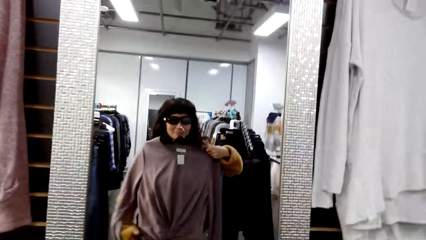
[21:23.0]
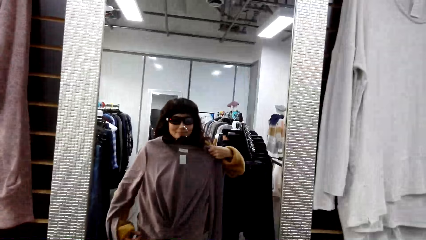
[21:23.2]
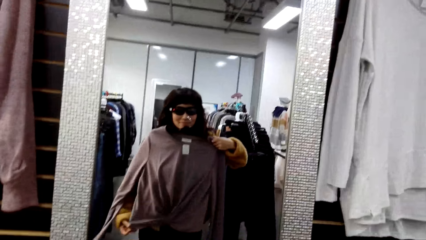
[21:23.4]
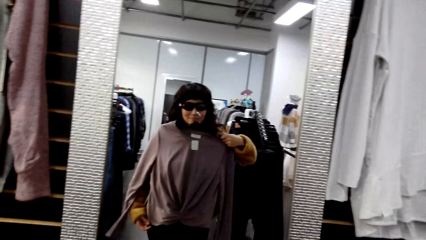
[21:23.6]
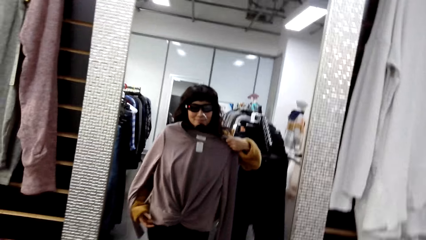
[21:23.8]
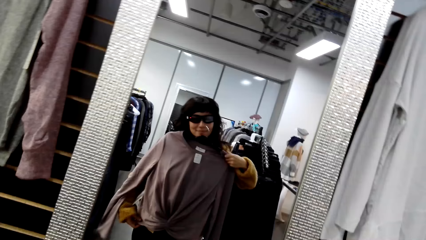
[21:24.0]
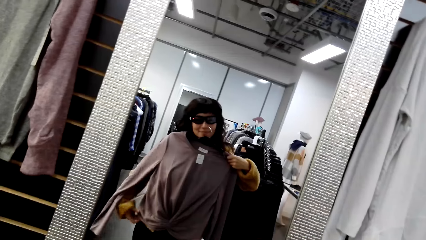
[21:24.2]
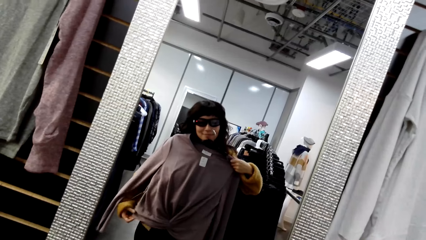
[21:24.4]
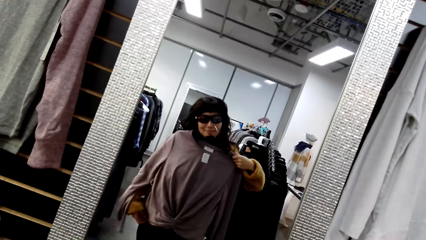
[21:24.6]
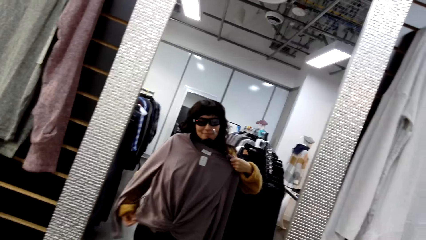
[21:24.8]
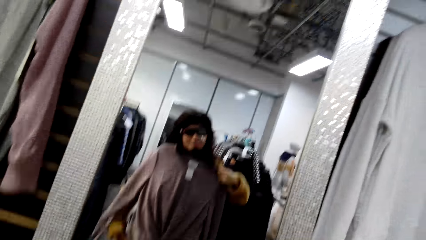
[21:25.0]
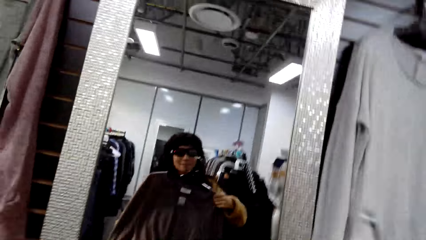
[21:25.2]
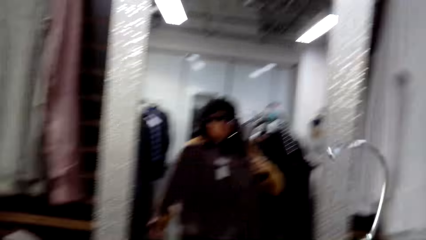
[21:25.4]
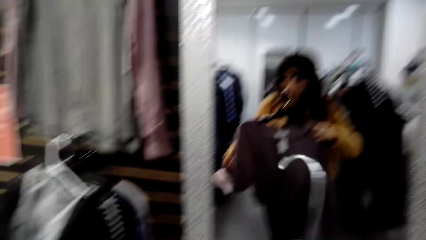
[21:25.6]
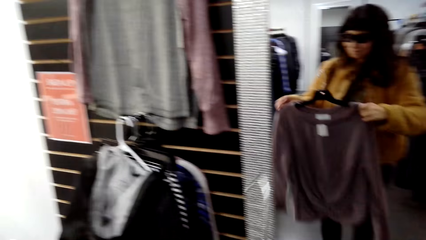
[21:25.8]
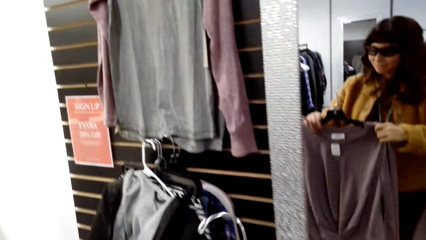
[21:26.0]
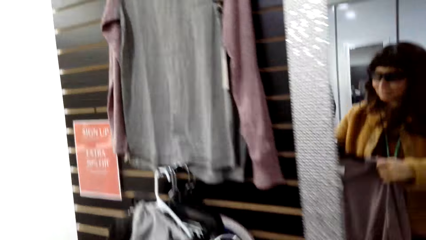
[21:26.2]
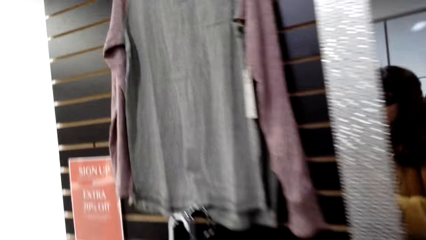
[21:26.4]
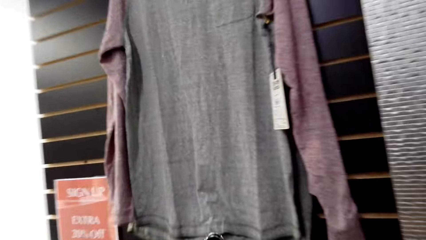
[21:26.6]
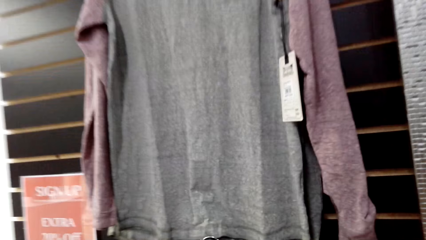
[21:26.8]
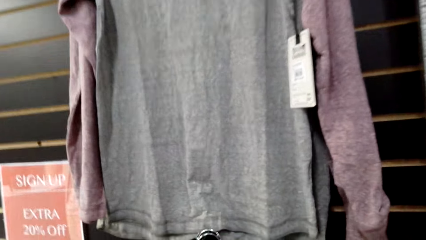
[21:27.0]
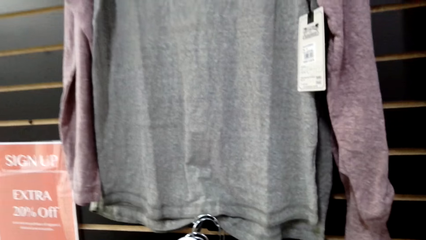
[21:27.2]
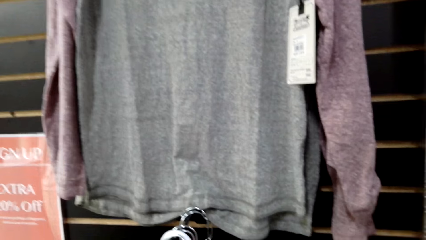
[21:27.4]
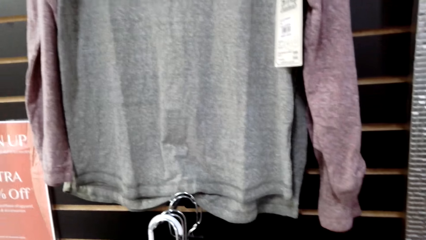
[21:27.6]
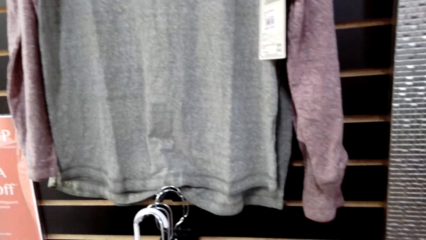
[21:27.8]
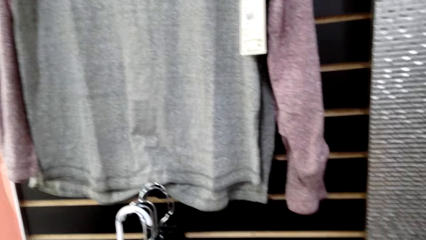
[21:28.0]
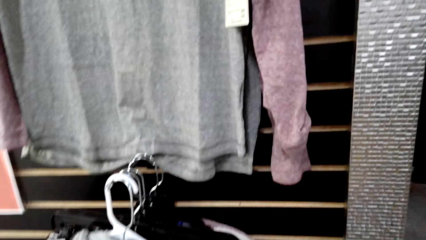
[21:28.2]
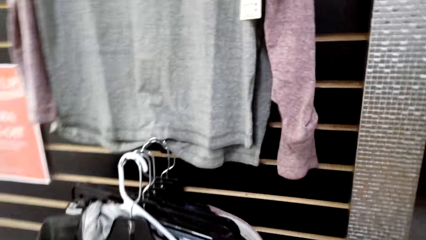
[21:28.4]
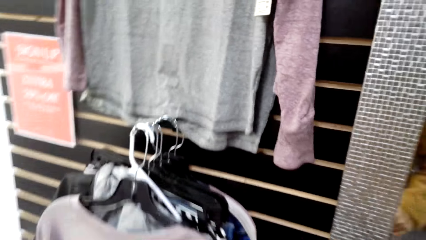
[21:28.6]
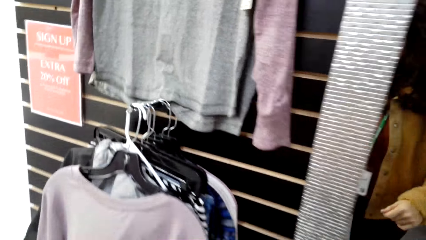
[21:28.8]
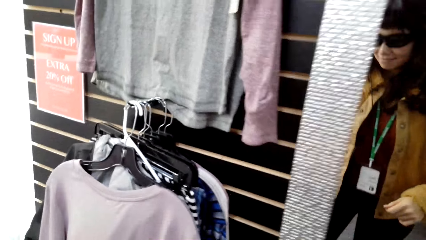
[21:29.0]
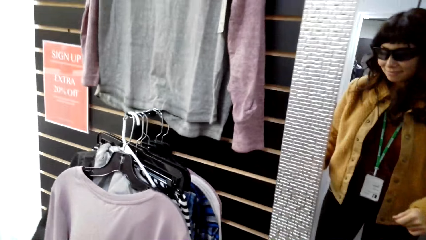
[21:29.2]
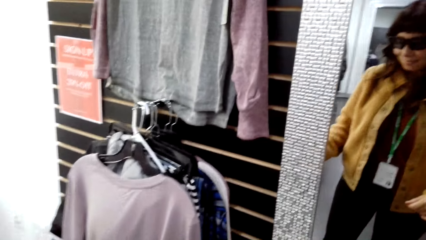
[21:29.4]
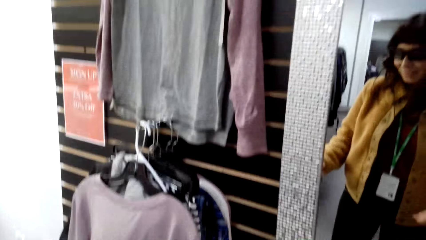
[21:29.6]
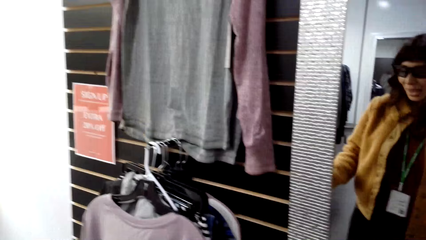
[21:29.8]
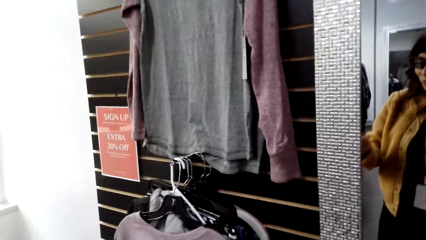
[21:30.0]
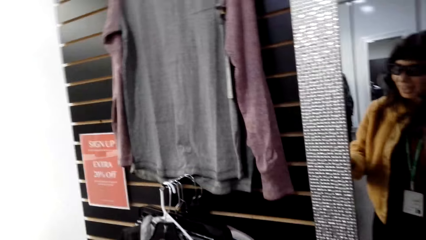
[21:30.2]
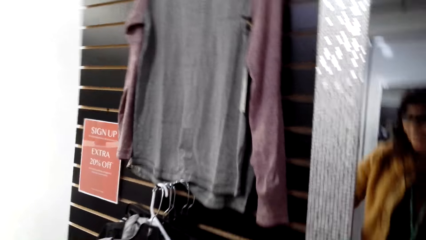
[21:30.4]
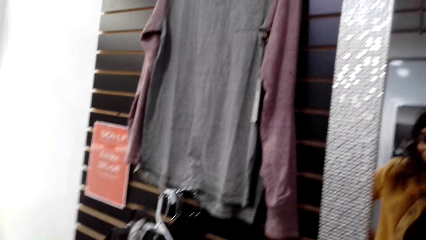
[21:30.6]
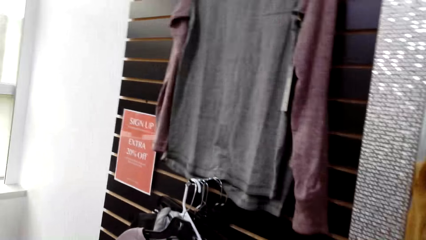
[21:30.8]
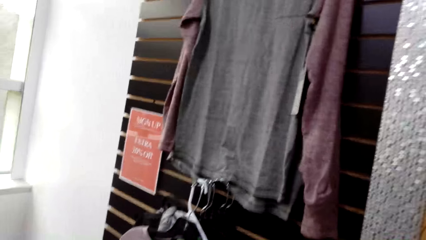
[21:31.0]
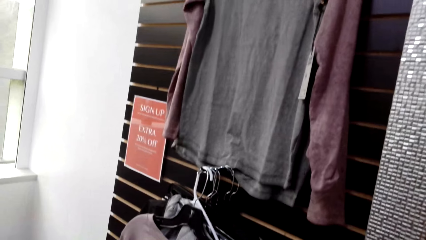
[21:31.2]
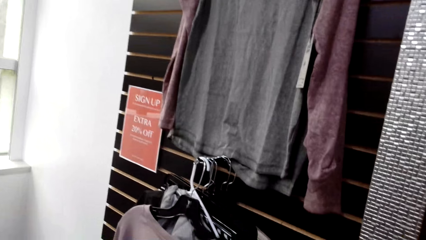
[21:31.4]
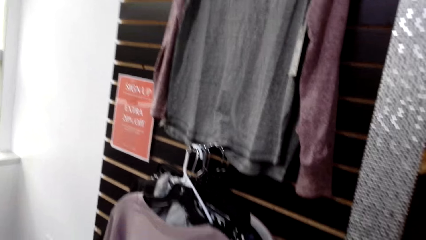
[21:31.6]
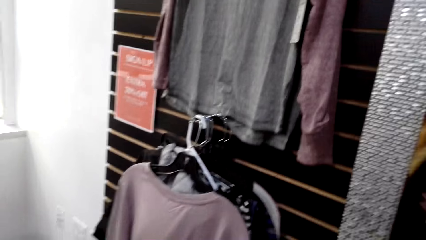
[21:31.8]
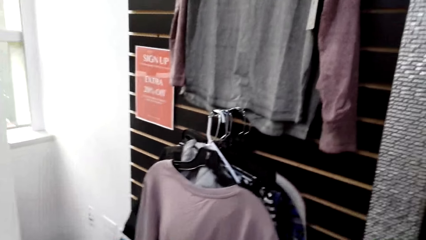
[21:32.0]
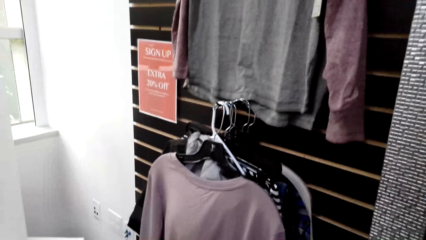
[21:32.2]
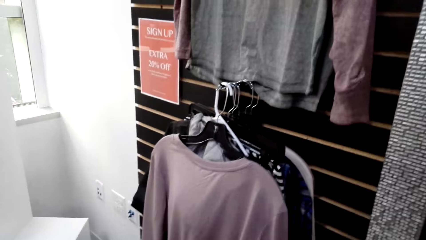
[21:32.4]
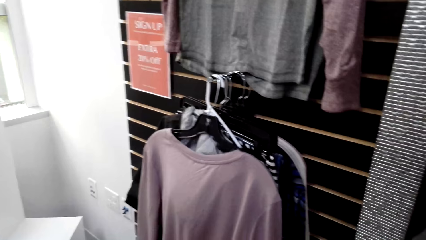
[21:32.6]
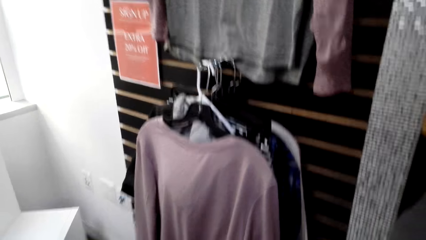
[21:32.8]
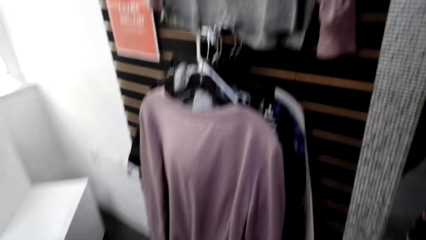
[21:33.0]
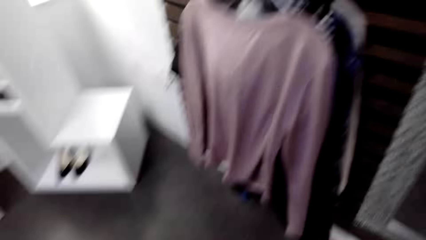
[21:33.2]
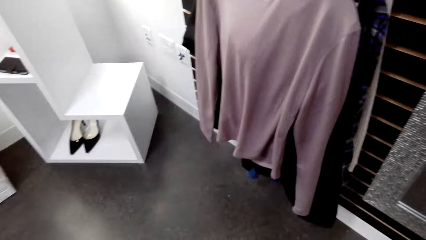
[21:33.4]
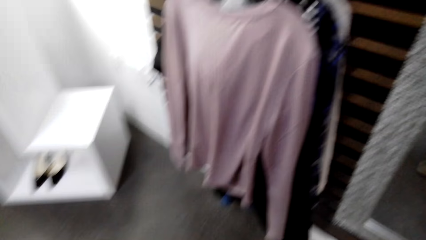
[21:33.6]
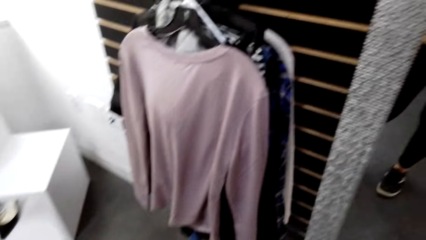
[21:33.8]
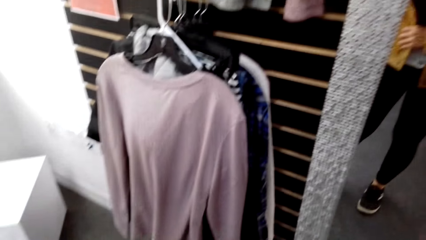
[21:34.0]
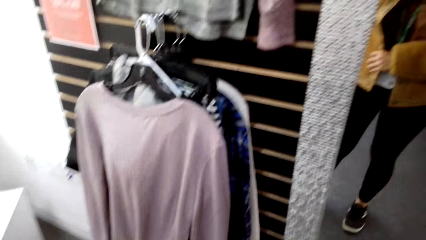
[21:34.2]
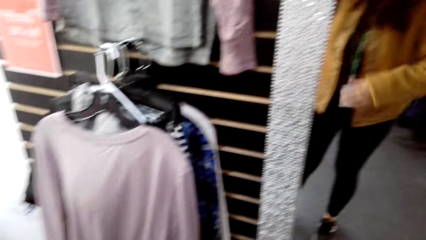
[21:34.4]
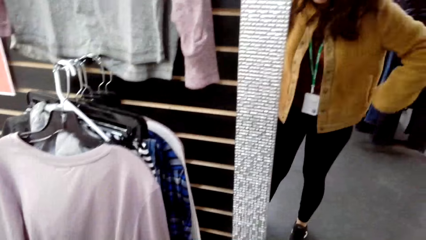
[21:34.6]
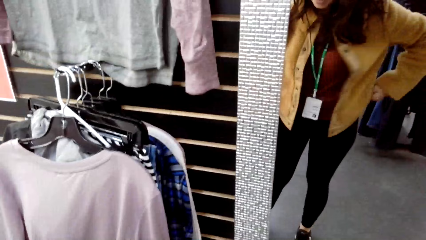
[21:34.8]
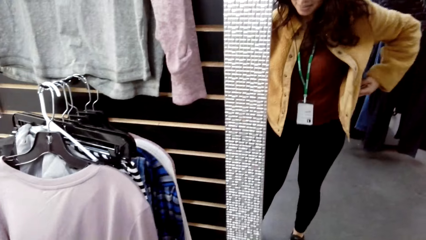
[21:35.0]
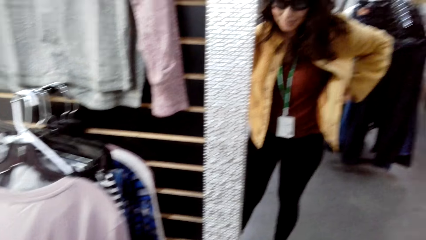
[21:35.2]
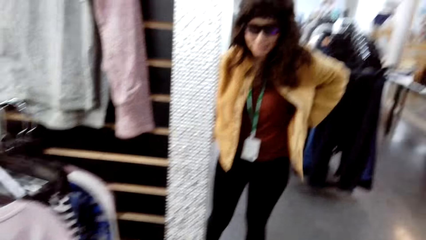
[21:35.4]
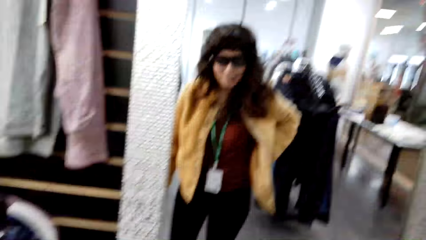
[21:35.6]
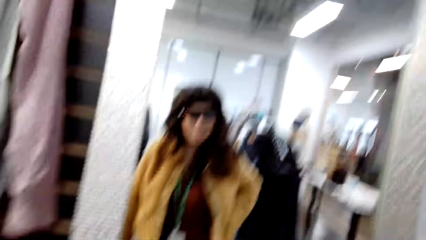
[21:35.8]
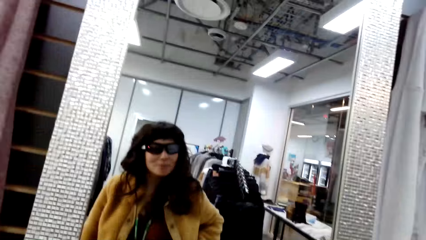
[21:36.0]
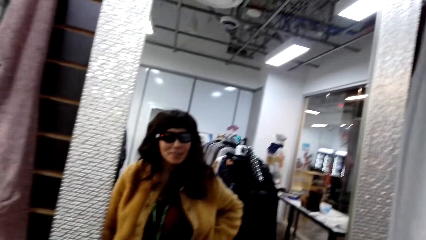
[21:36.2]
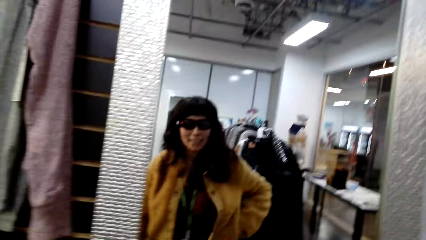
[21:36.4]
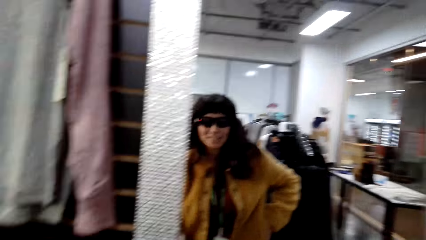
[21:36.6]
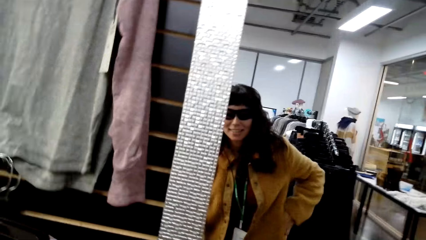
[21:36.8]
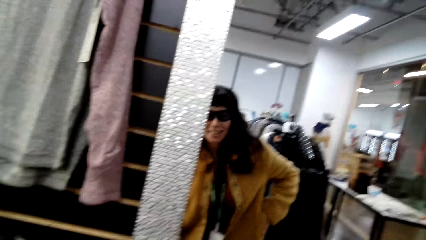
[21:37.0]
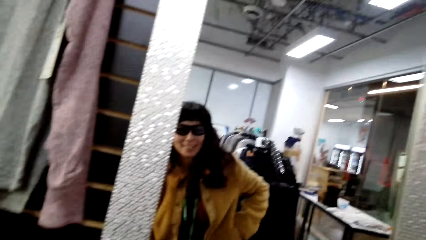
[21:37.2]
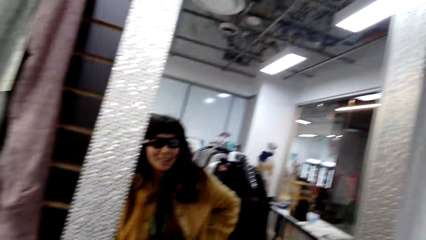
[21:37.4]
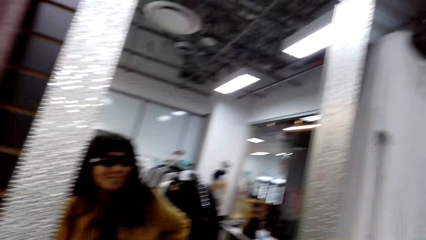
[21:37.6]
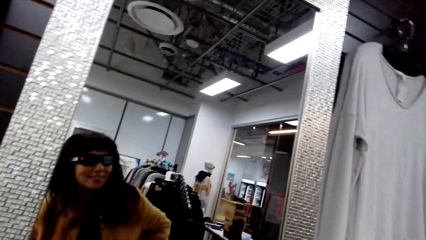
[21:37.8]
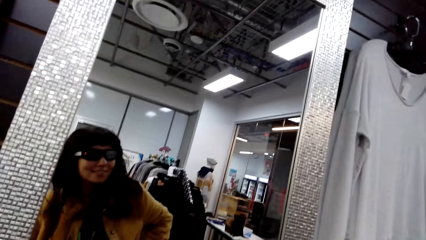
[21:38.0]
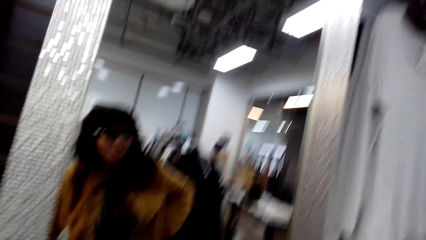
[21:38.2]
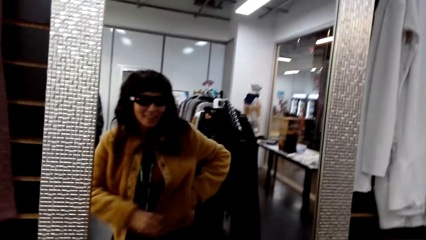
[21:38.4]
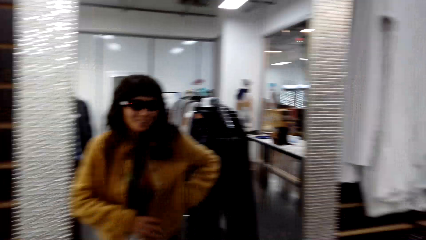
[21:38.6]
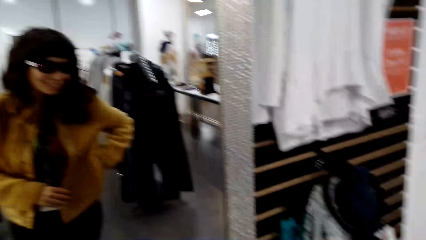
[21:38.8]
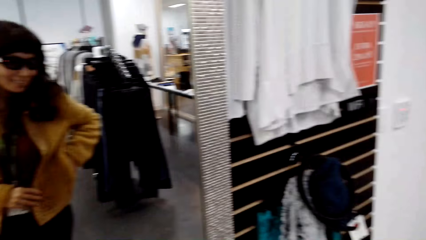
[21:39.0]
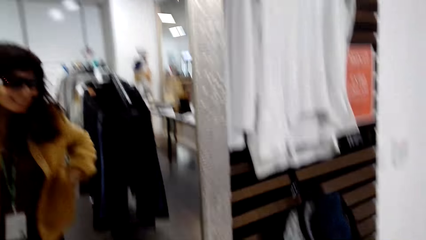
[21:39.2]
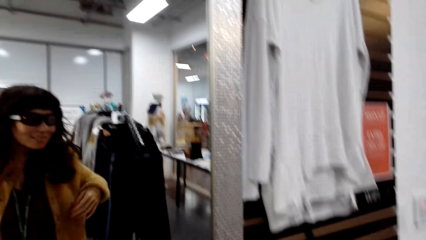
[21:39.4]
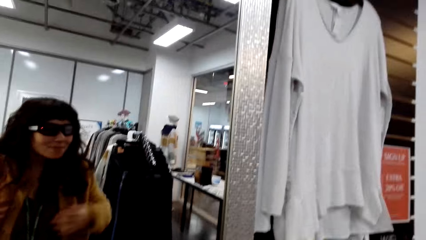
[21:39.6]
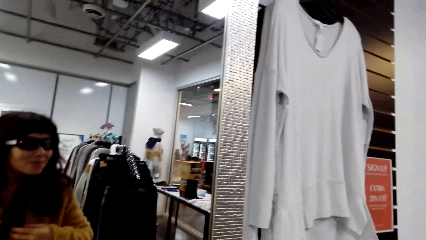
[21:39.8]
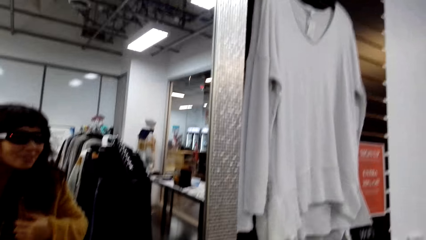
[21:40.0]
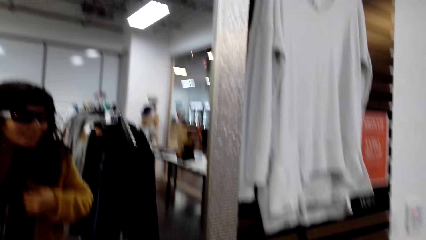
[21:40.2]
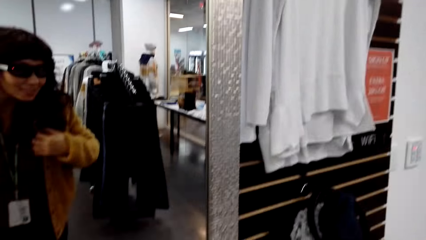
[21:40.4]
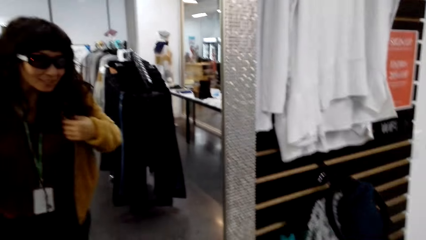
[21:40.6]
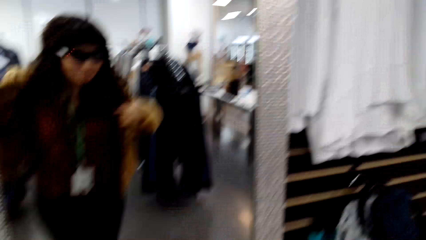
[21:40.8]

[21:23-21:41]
The camera wearer moves towards the rack. She hangs a cloth. She stares at the clothes. She talks to a man. She stares at the clothes. She looks at herself in the mirror. She puts a hand in the pocket. She talks to the man. She looks at herself in the mirror.
